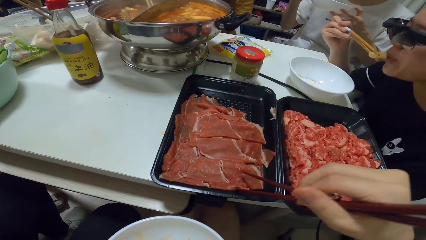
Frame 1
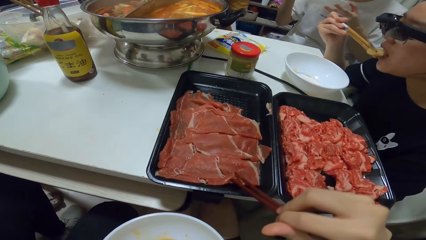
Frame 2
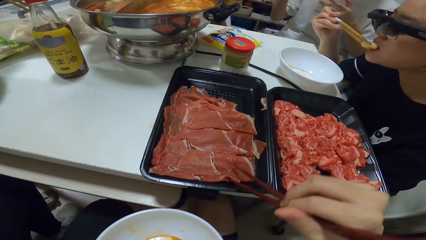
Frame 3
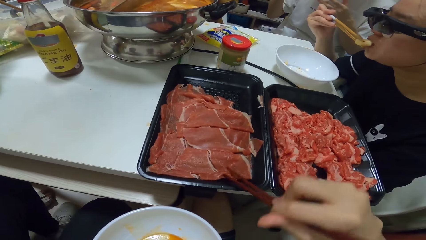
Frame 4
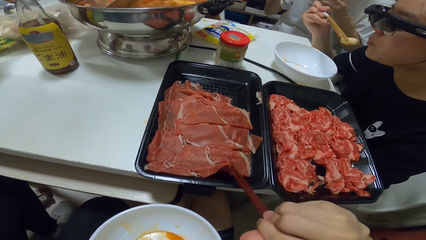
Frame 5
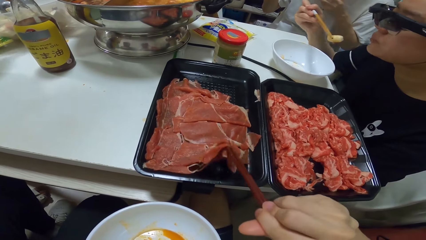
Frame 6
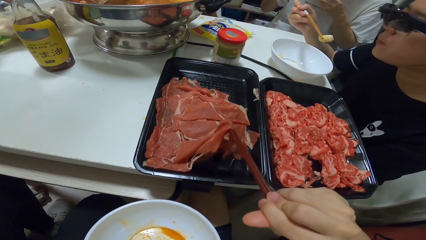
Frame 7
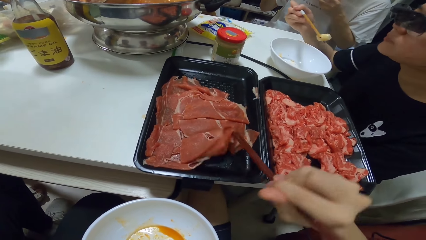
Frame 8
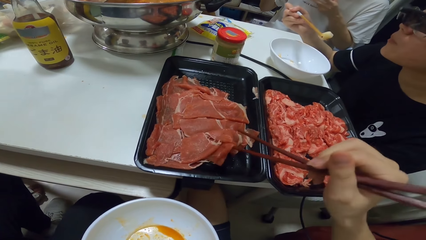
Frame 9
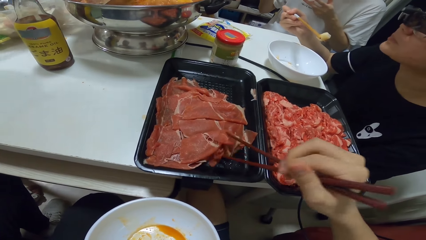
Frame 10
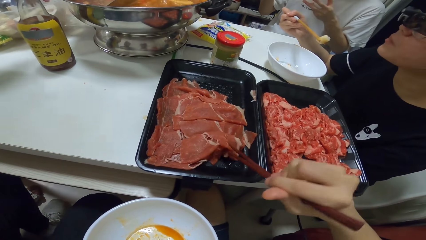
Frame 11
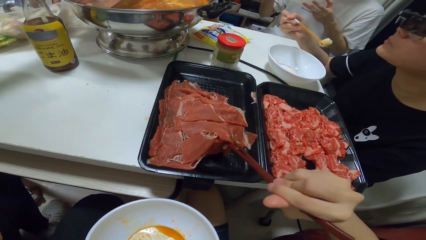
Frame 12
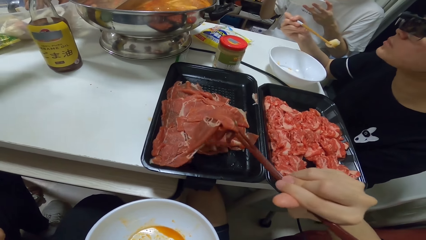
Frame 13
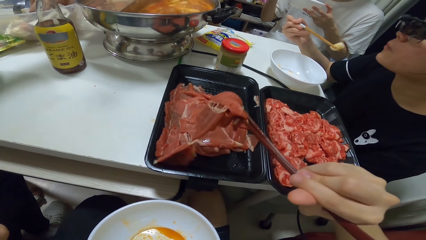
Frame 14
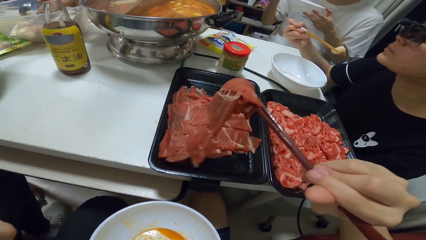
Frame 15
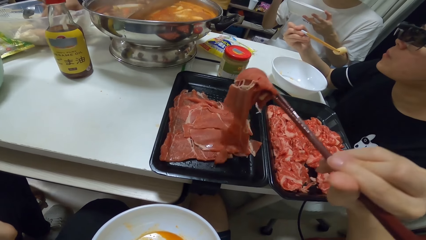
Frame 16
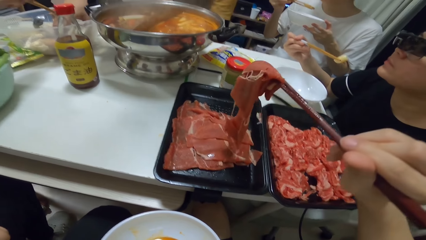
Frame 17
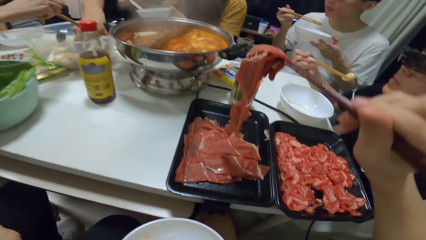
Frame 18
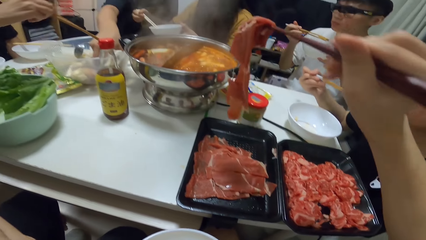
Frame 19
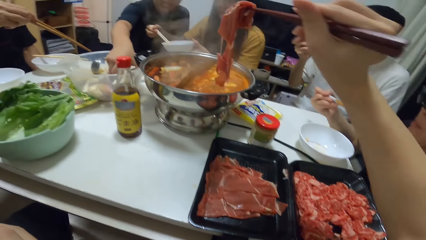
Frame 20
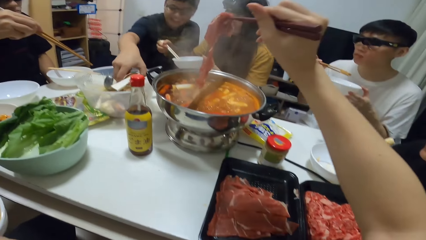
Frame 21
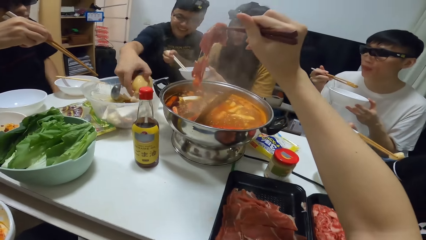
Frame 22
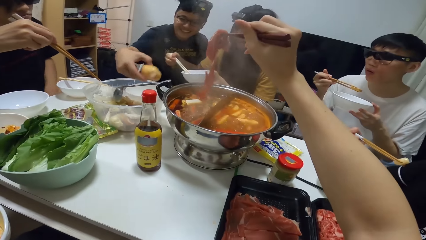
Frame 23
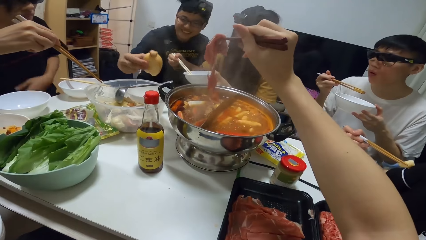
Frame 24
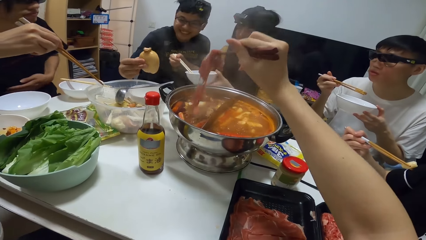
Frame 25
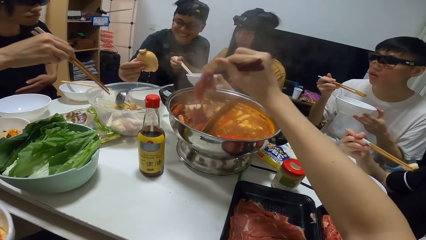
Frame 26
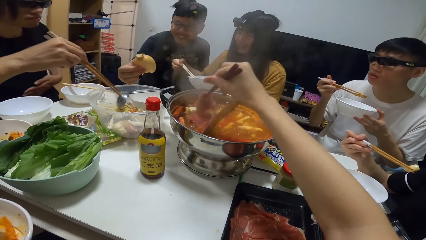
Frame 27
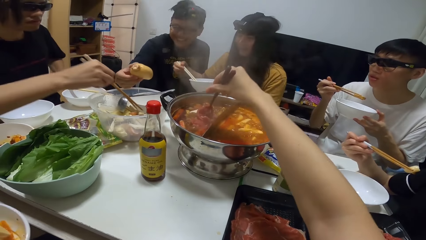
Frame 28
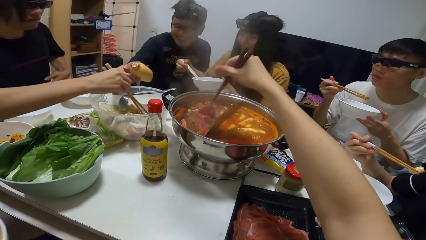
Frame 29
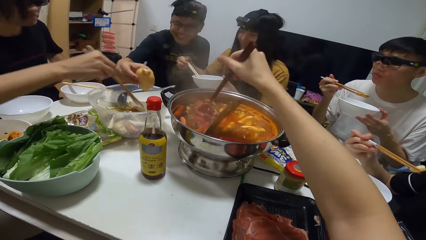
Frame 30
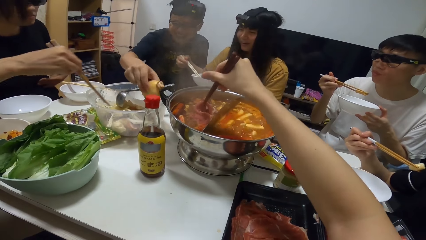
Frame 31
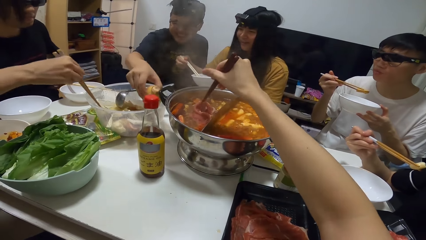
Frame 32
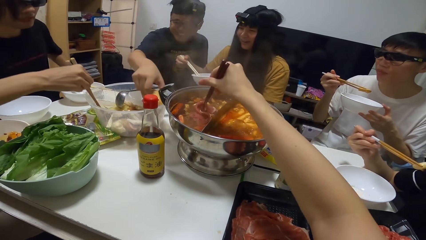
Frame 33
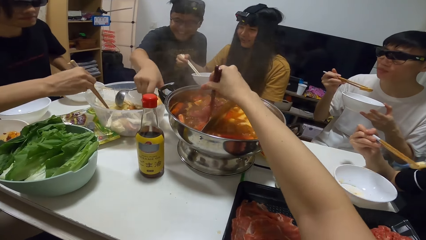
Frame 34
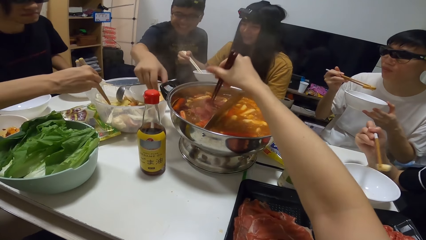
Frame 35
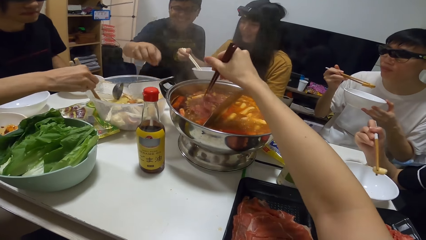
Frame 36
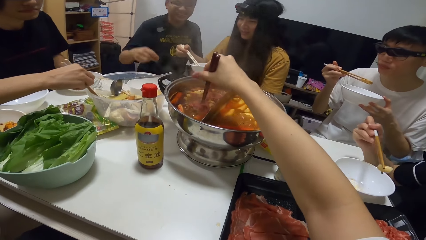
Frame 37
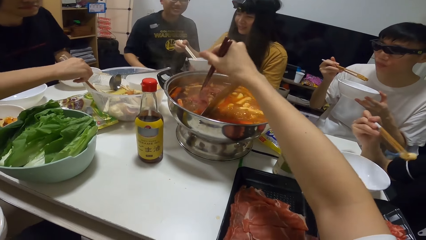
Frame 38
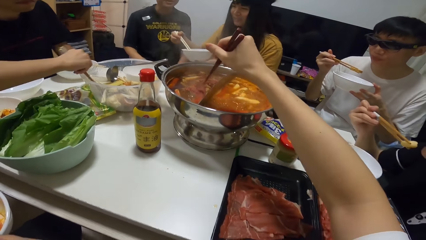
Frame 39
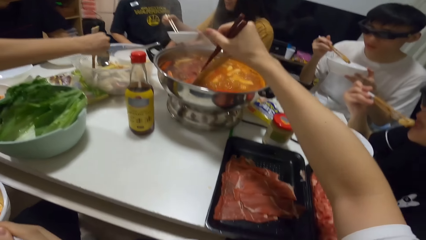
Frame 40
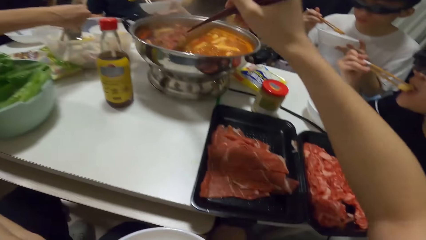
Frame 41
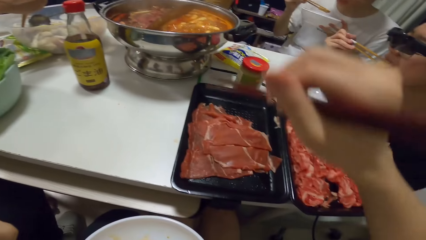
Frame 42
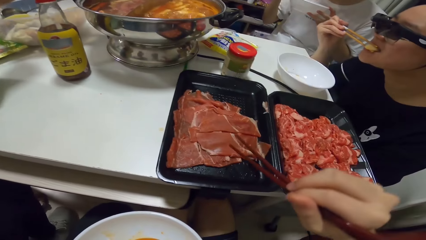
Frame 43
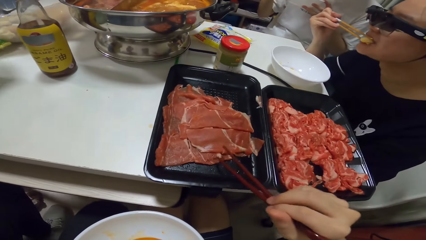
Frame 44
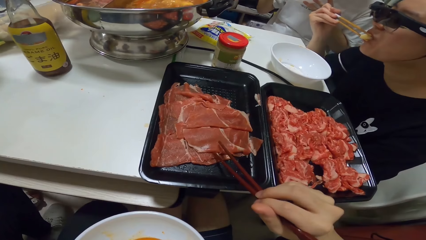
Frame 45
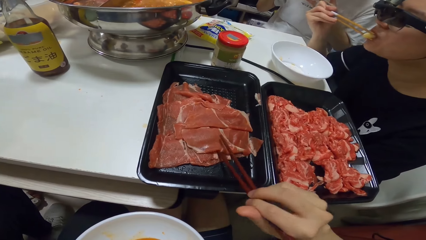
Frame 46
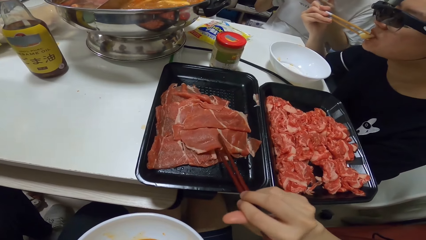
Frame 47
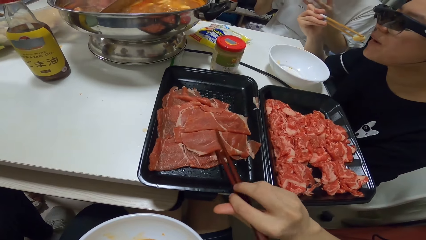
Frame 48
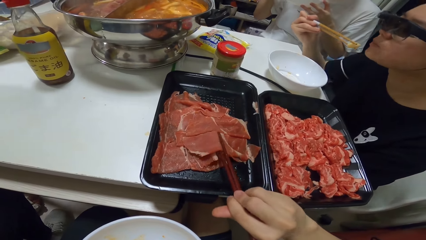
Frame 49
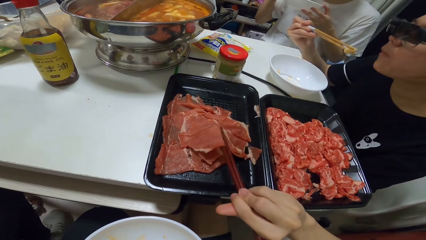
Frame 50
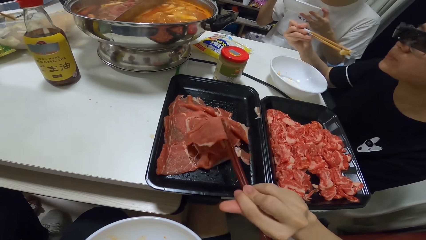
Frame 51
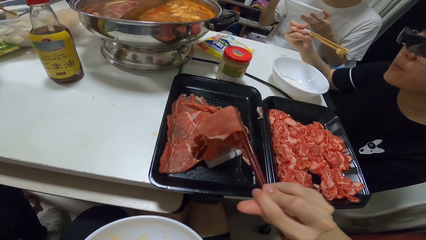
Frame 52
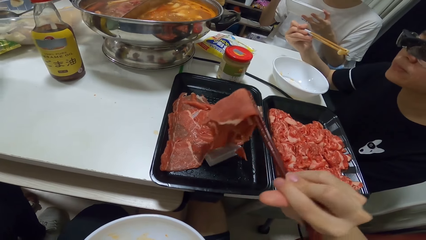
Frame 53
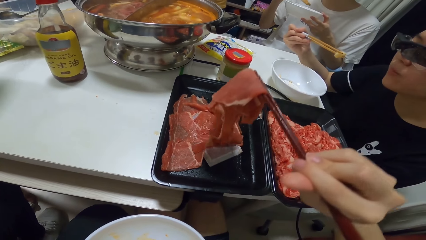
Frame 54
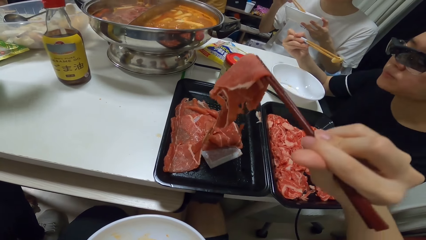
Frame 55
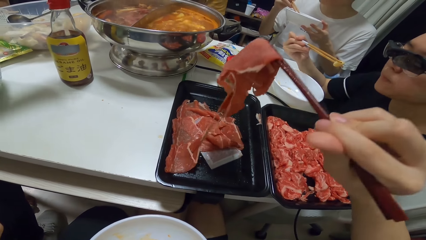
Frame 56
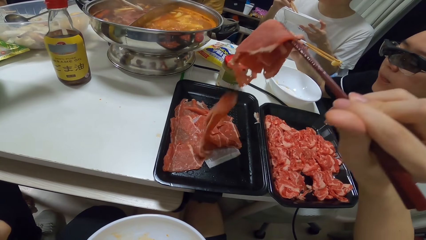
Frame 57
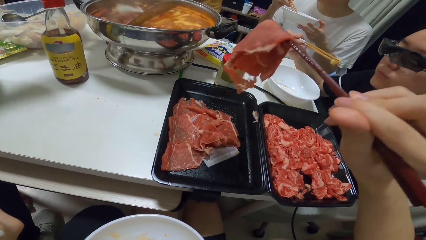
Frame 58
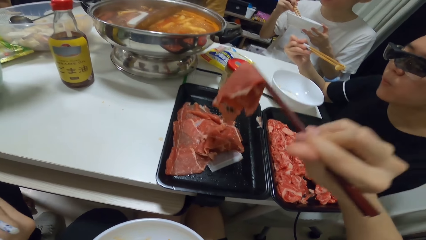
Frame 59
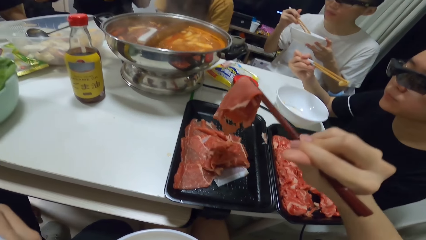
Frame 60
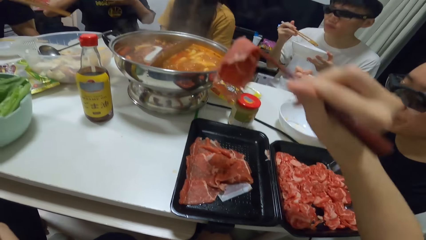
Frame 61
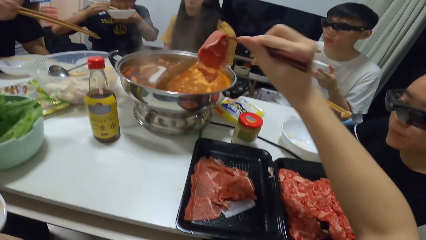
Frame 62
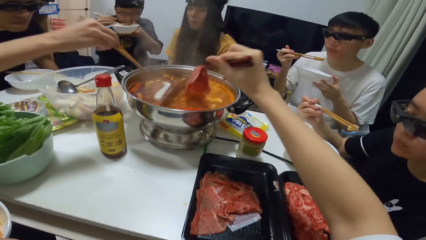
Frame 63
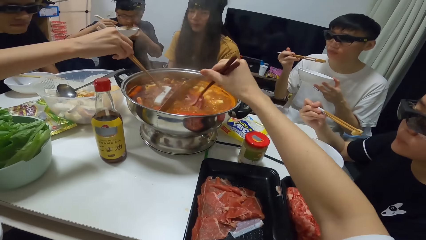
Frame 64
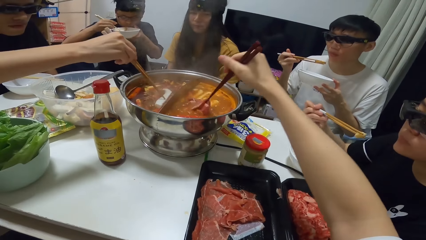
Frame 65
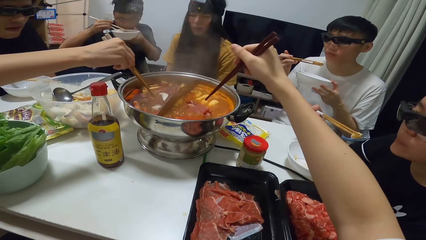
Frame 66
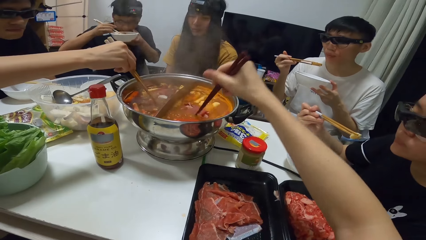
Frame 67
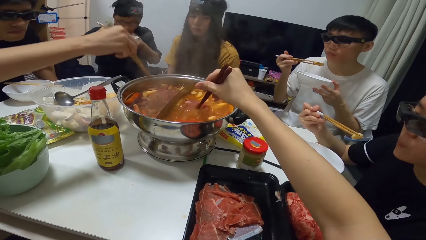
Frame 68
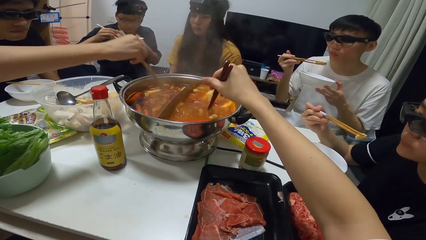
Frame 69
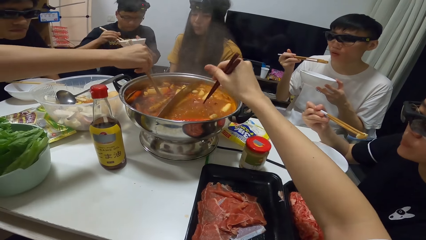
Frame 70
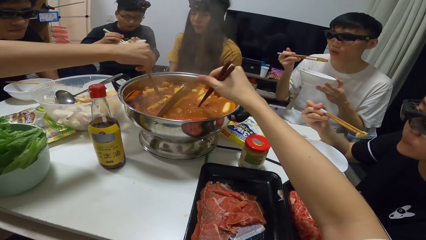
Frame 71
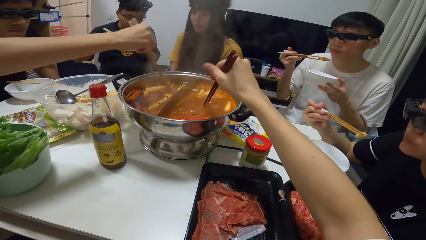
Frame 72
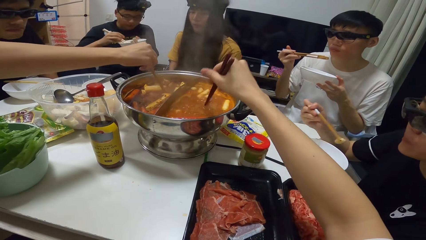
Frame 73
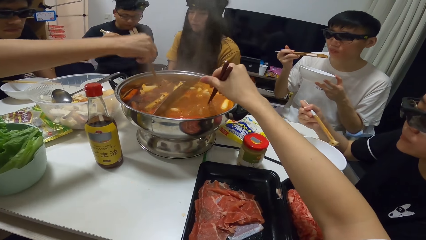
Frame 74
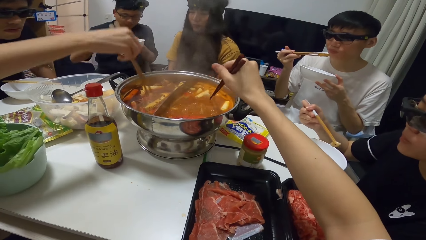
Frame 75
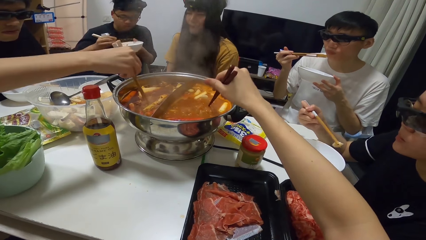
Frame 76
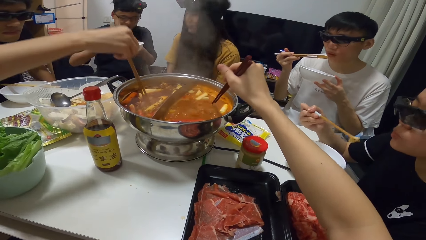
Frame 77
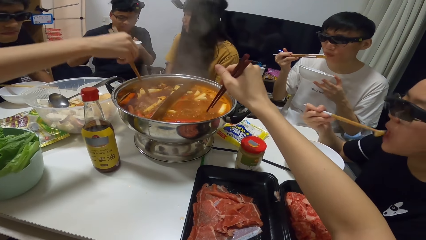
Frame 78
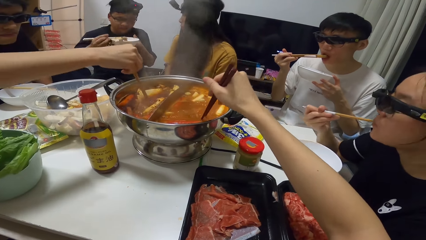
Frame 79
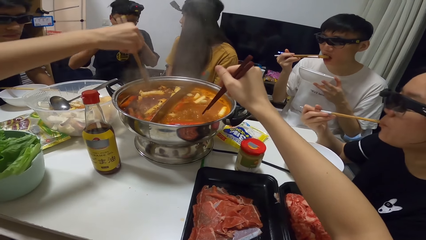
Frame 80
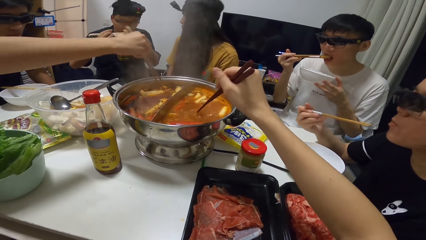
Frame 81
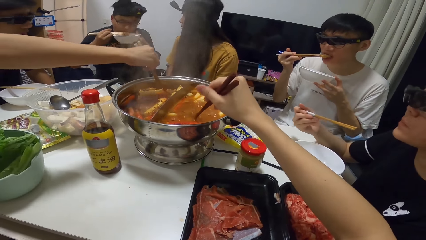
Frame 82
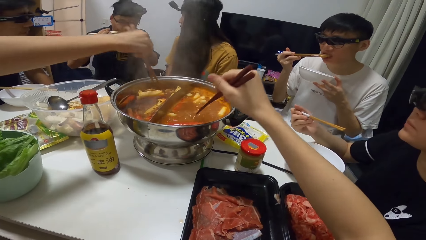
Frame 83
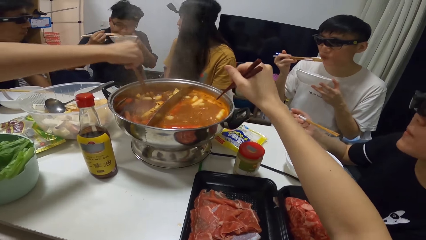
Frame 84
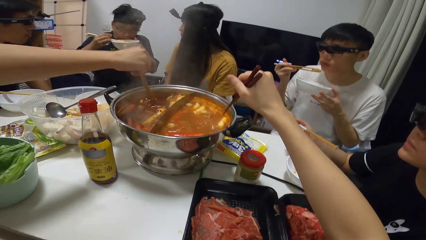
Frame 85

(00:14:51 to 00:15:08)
The camera wearer picks a piece of raw meat with chopsticks in his right hand from a tray. A man picks a potato from a bowl with his right hand. The camera wearer puts the piece of meat into the cooking pot. The man places the potato into the bowl. A woman picks a piece of potato with the chopsticks in her right hand. The camera wearer soaks the meat in the soup. He picks another piece of raw meat with chopsticks in his right hand from the tray. He puts the piece of meat into the pot. The man eats from the bowl with the chopsticks in his right hand. The woman puts the piece of potato into the pot. The camera wearer soaks the meat in the soup.
